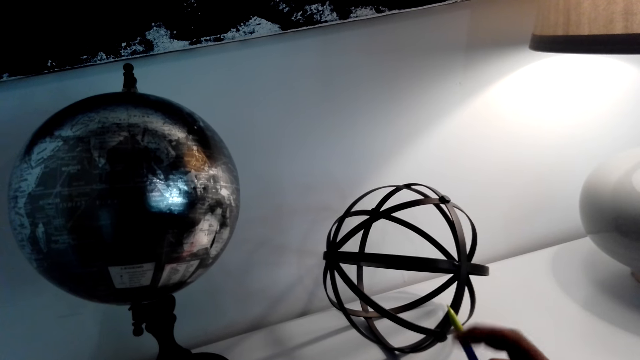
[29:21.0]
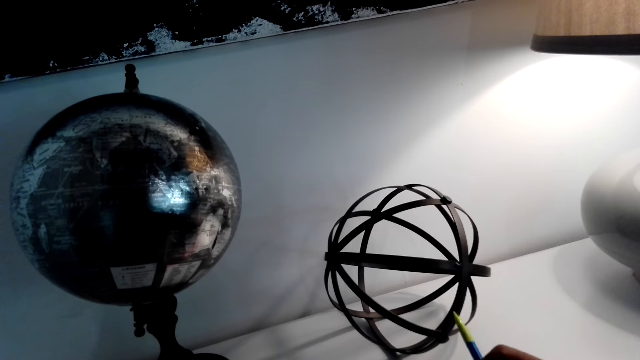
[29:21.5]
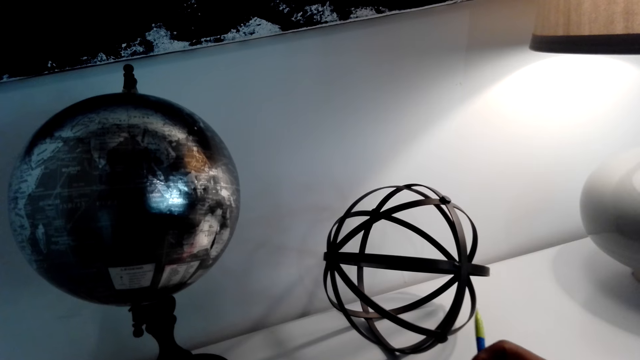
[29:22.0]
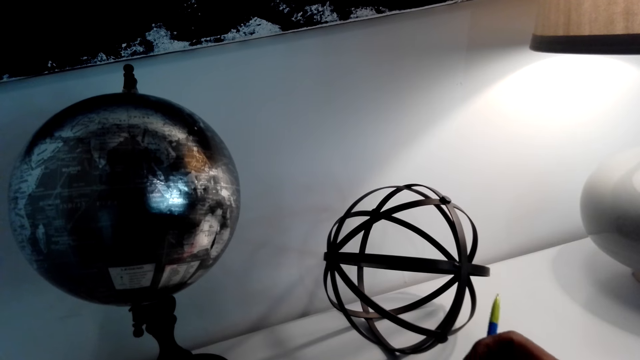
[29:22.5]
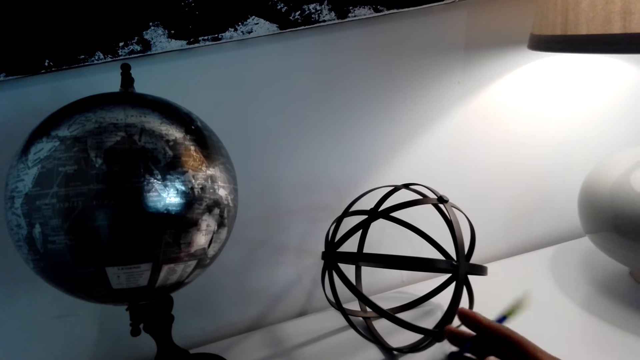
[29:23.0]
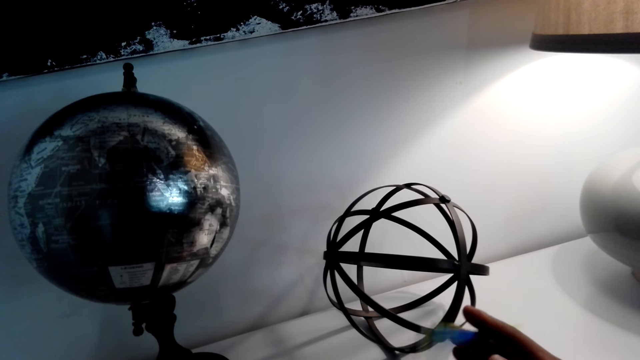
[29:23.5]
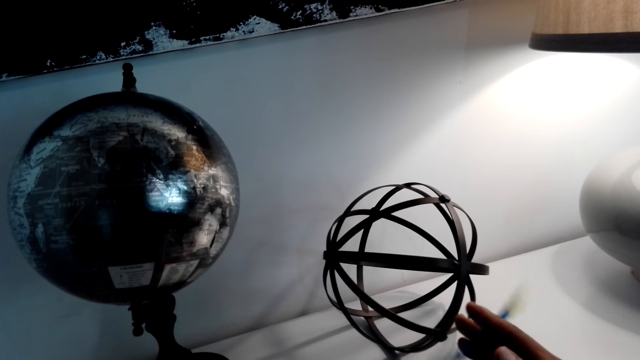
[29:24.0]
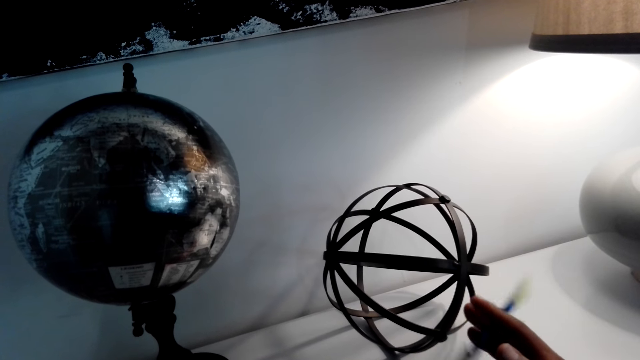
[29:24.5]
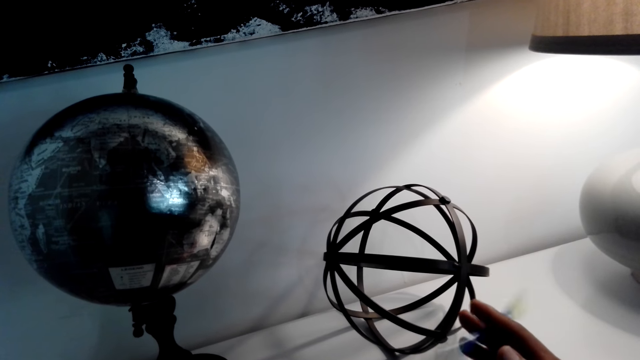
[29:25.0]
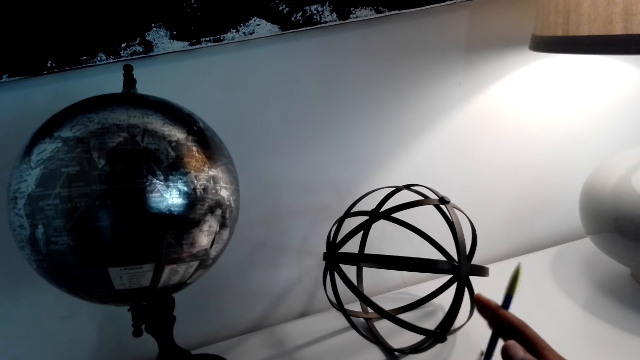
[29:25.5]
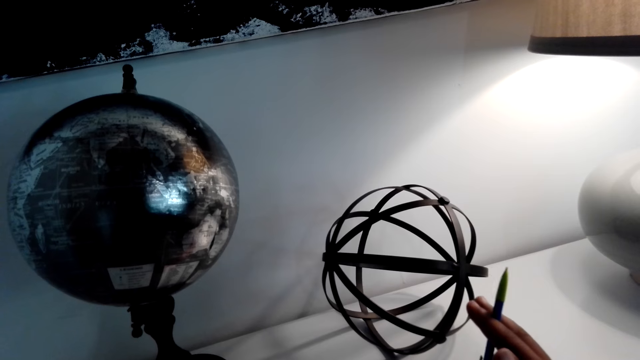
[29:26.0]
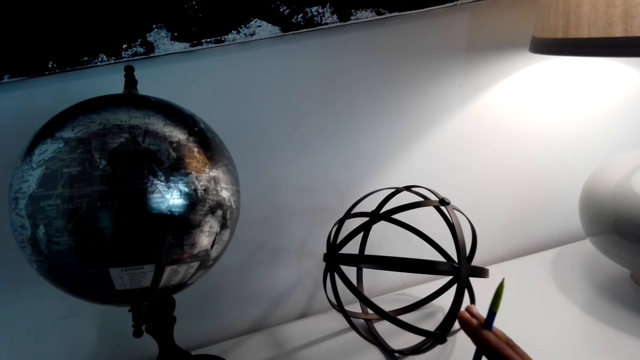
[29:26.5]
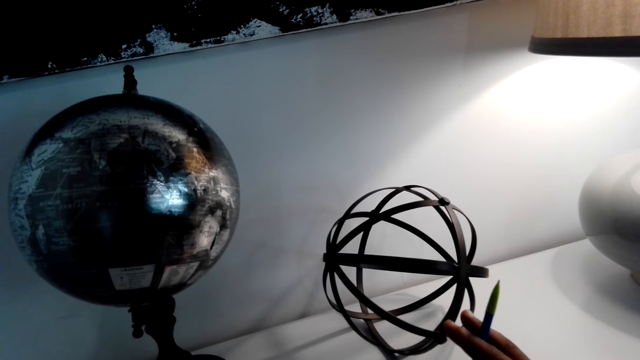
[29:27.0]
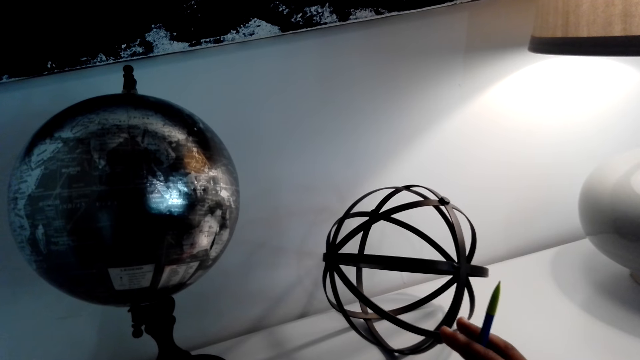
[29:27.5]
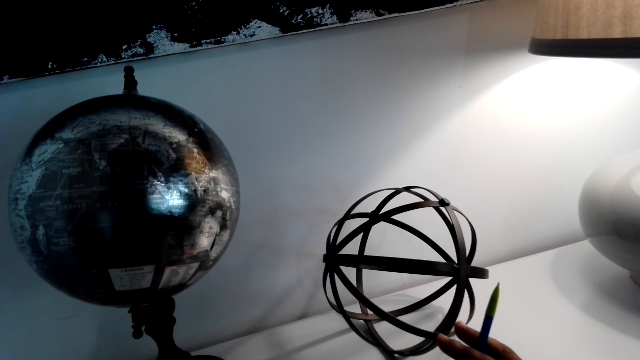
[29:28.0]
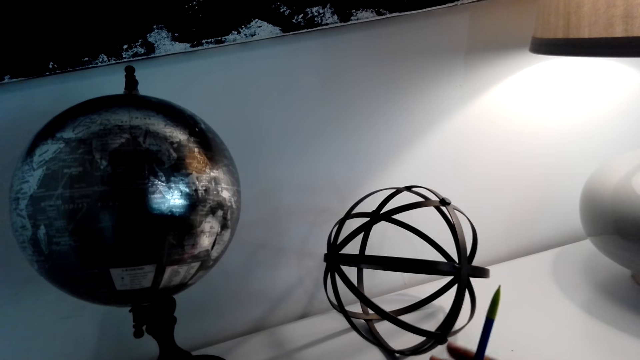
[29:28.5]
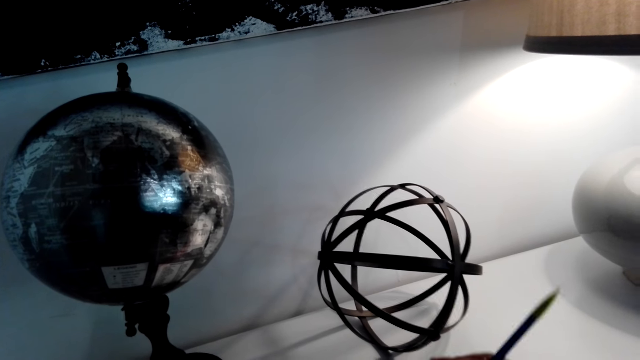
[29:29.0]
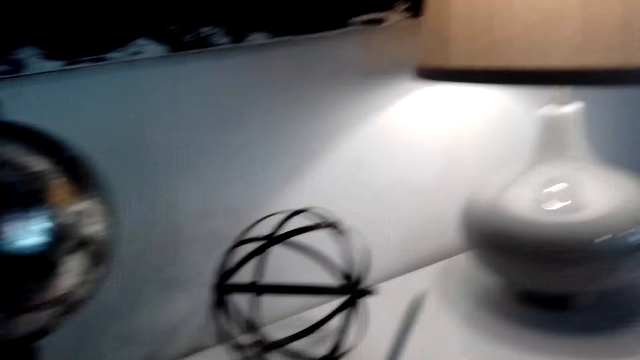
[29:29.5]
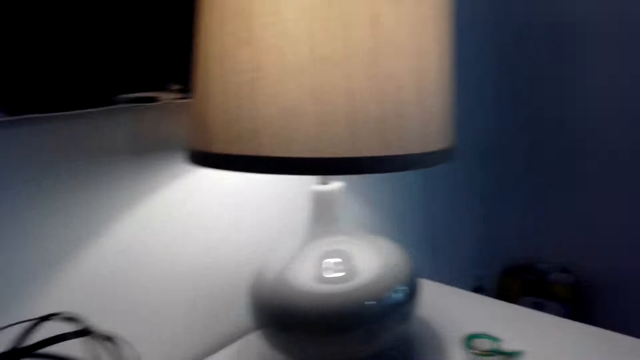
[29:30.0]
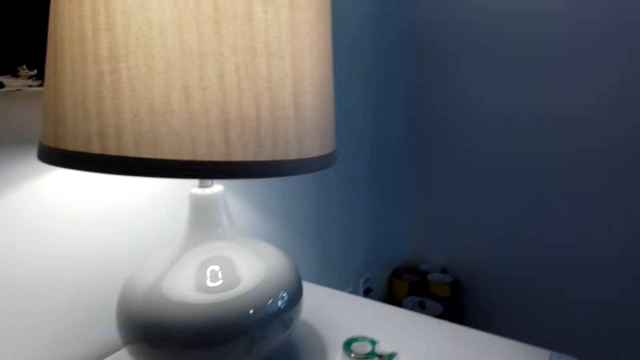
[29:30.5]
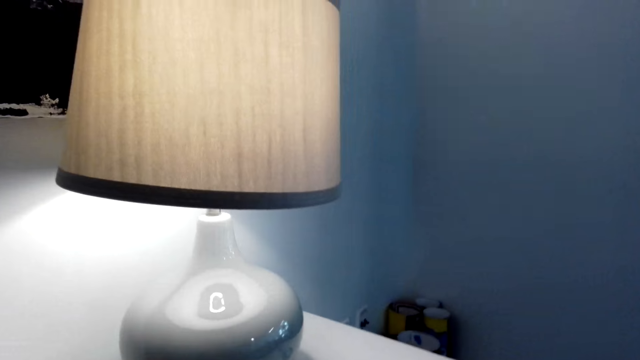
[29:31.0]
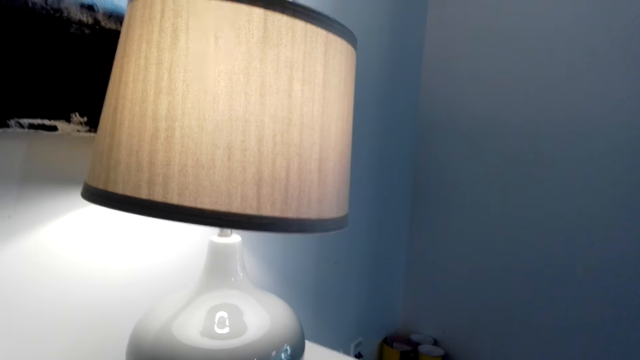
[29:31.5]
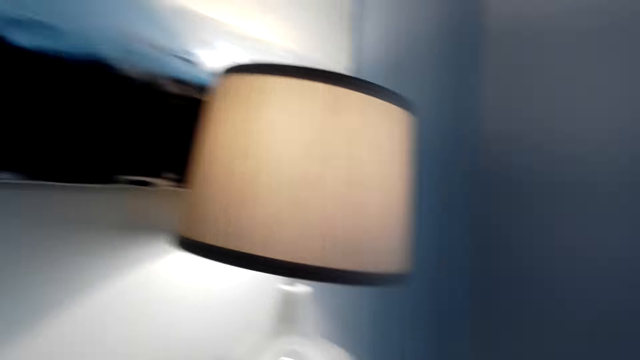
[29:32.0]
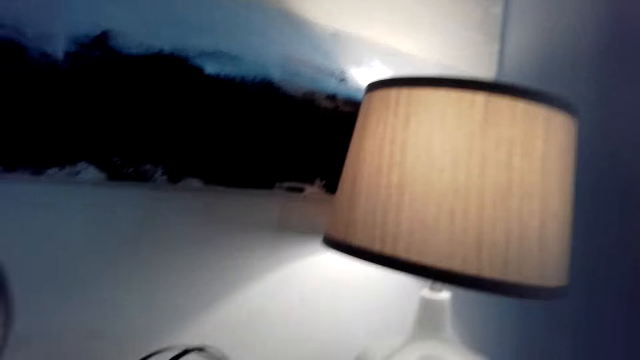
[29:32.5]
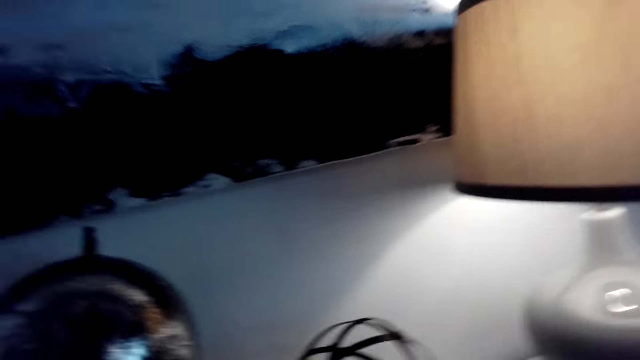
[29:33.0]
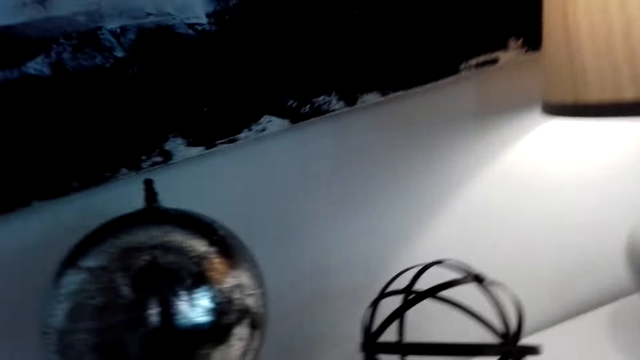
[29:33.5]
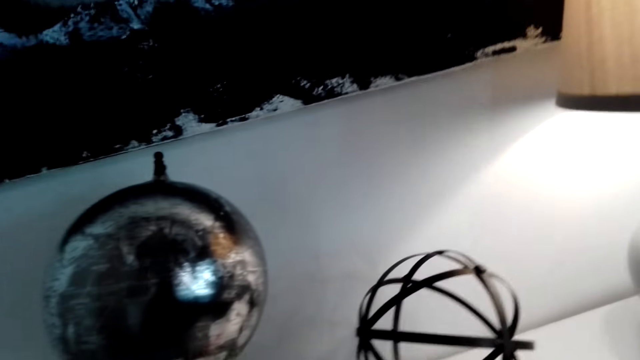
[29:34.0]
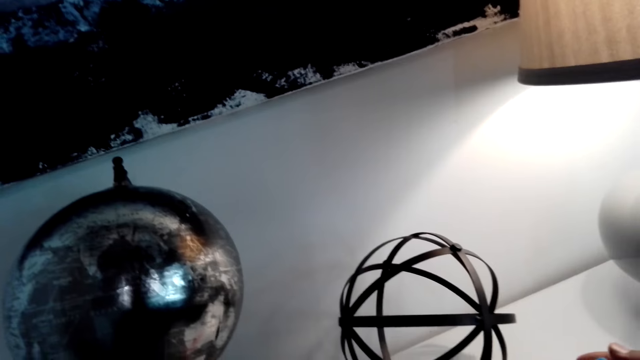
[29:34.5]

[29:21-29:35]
The camera wearer swings the pencil. They look around the room.

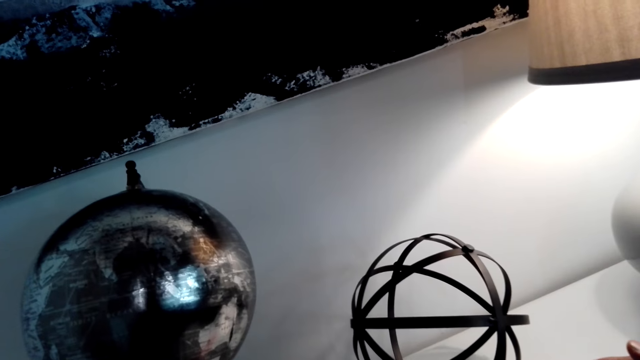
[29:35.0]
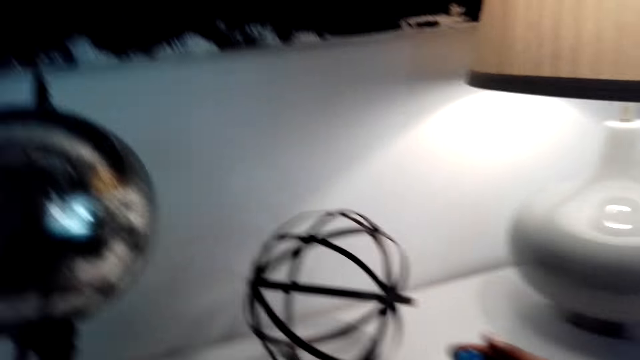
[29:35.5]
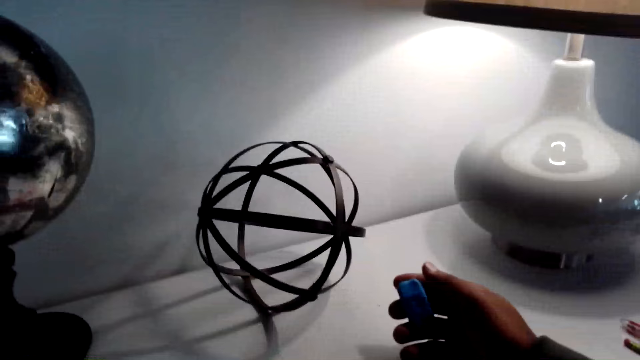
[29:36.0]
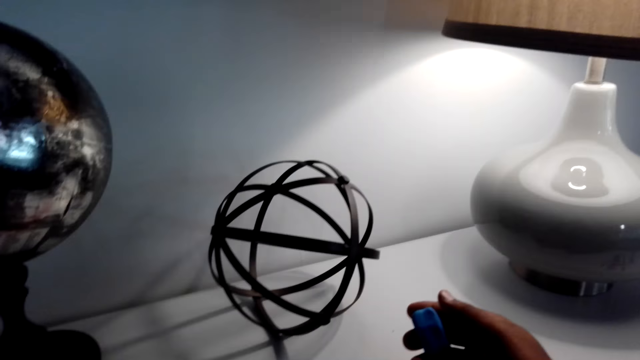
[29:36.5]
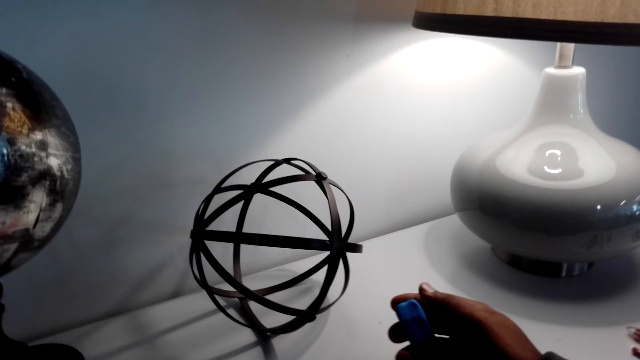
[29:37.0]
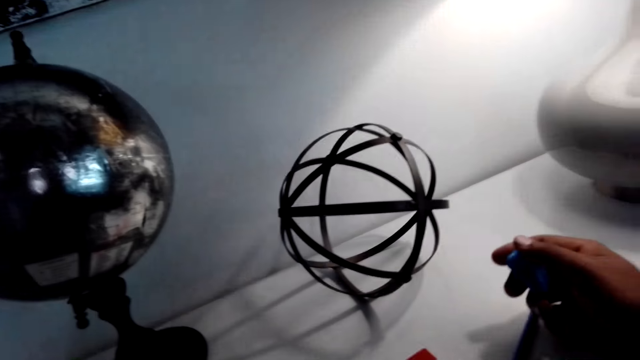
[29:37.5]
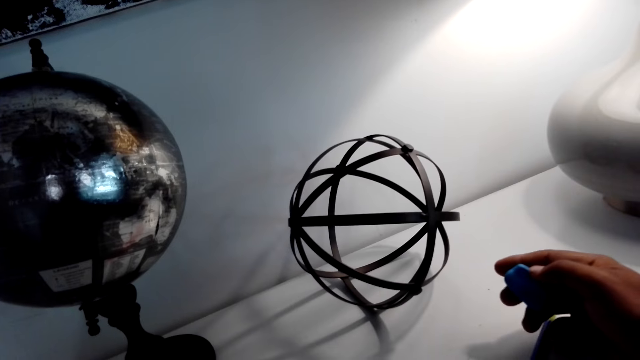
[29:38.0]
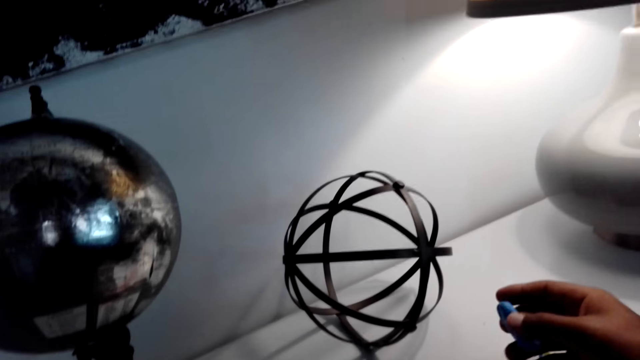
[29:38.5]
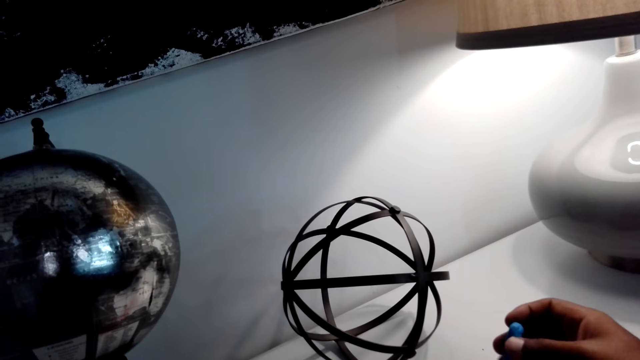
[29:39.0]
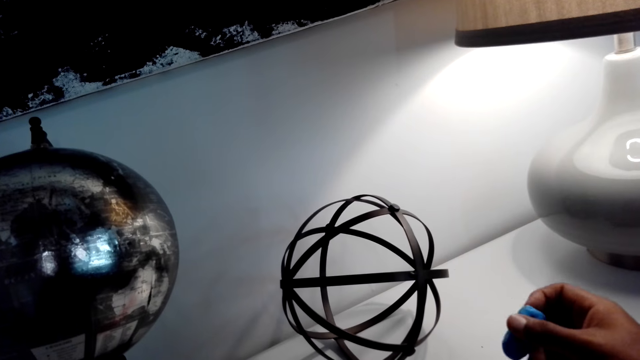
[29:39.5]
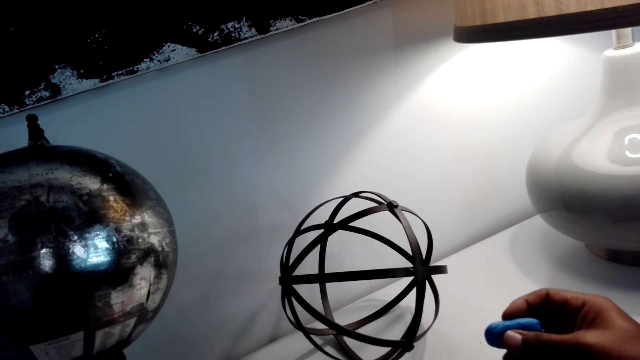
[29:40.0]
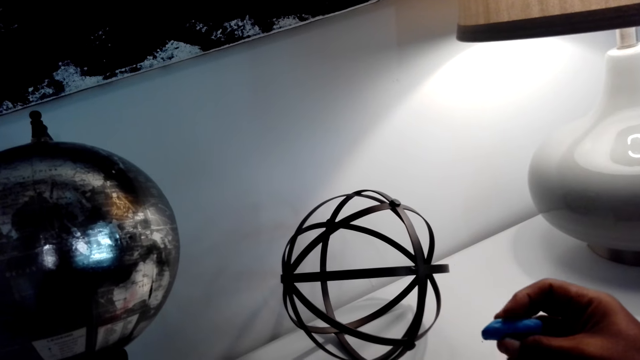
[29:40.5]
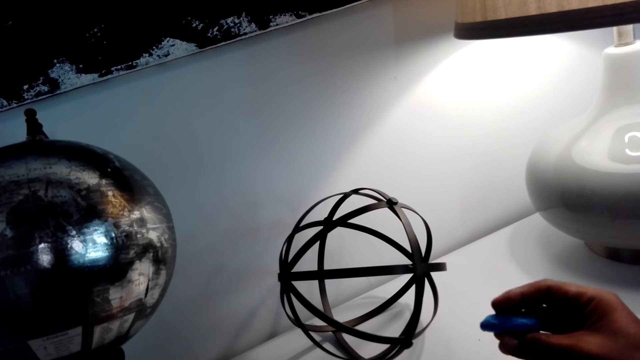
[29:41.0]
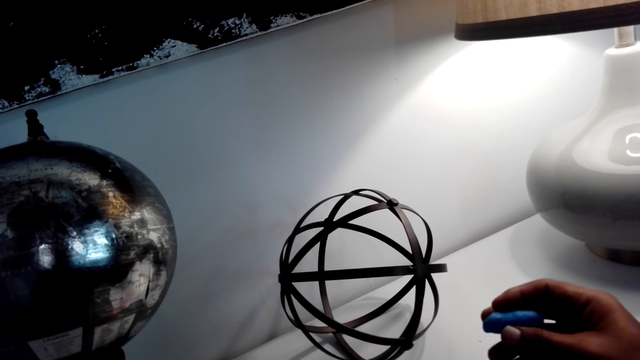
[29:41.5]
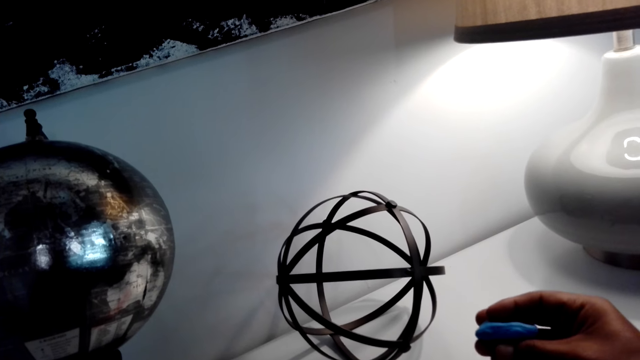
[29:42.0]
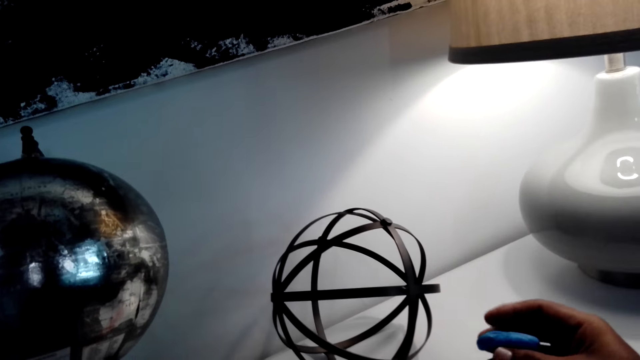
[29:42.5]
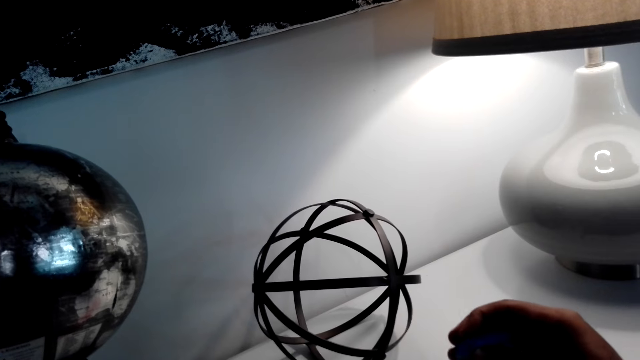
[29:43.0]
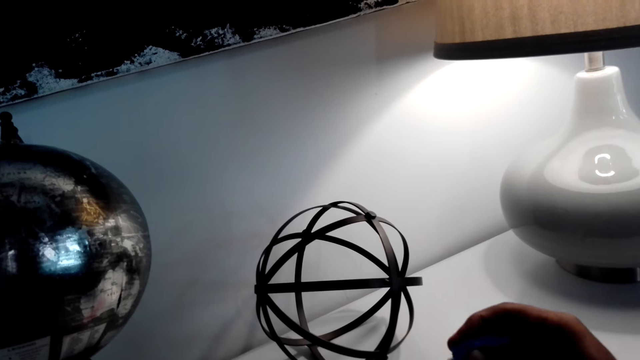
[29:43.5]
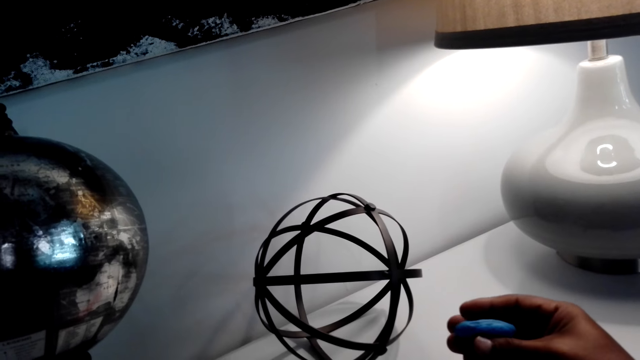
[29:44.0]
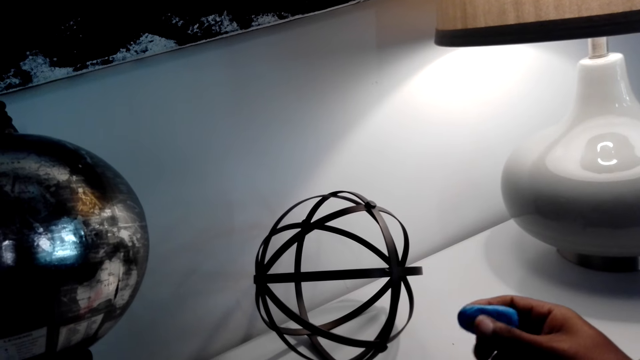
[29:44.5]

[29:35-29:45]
The camera wearer plays with the rubber. They hold the clay.
